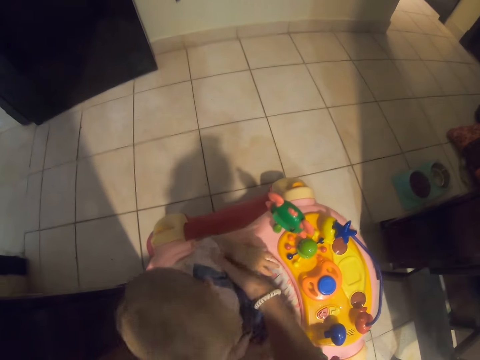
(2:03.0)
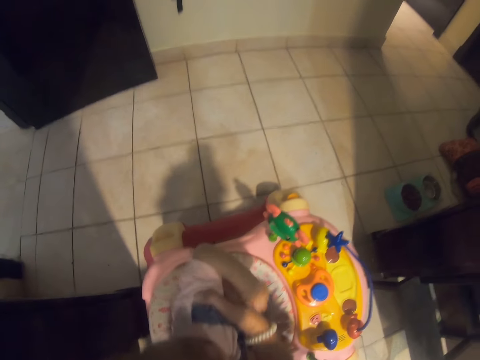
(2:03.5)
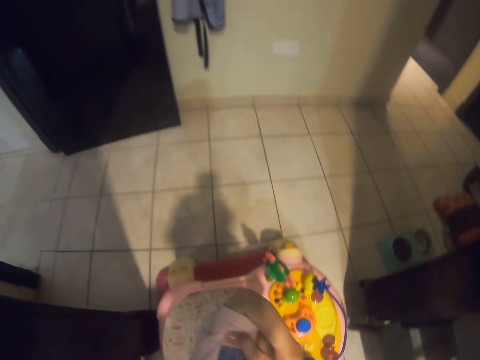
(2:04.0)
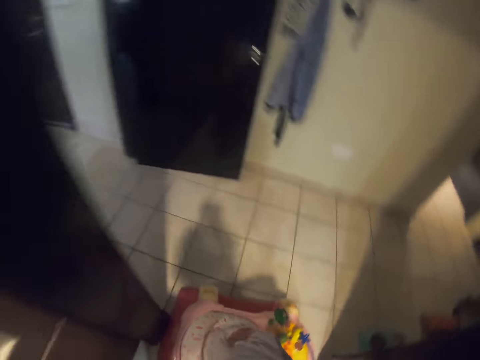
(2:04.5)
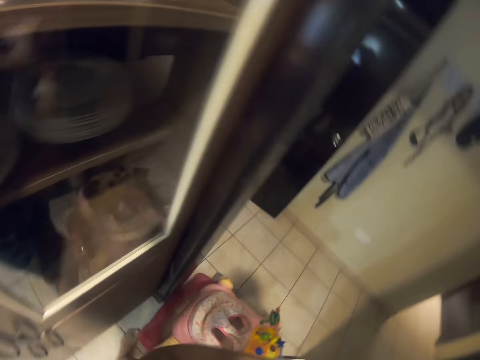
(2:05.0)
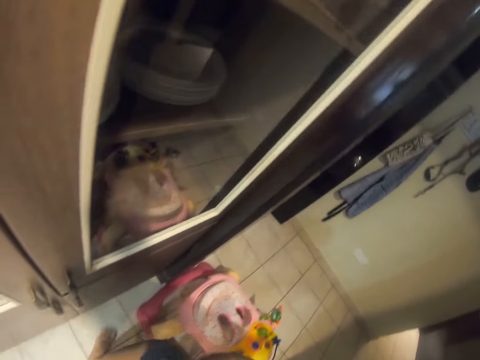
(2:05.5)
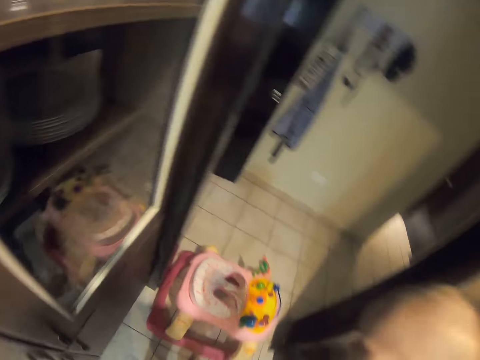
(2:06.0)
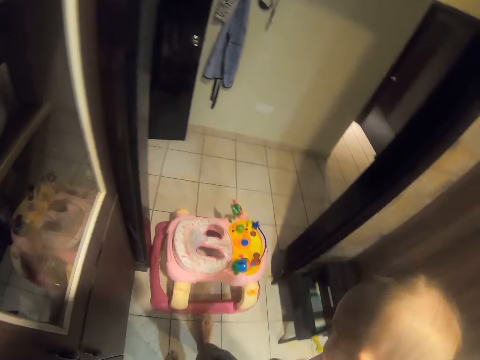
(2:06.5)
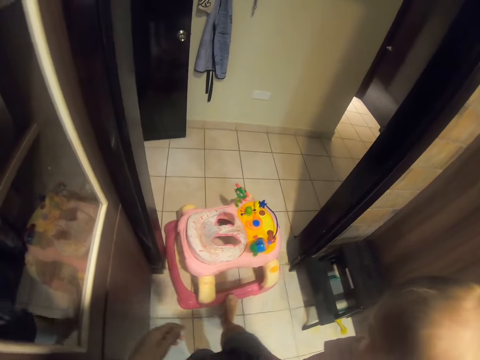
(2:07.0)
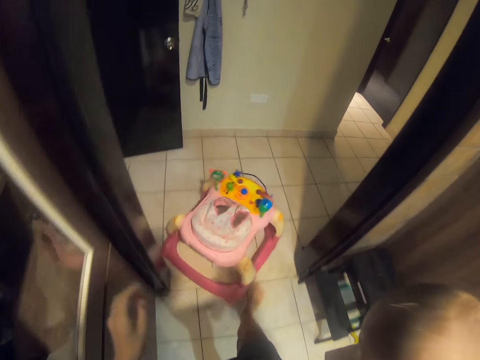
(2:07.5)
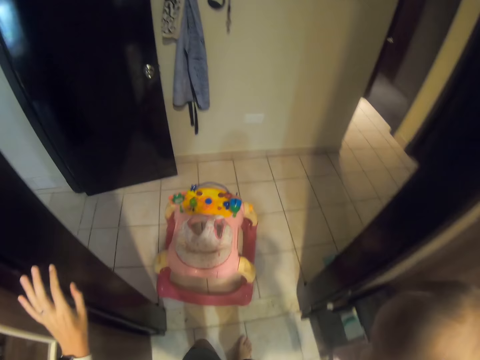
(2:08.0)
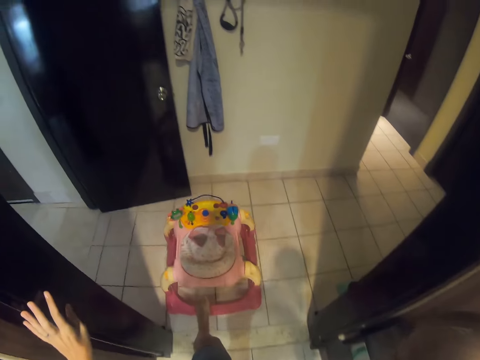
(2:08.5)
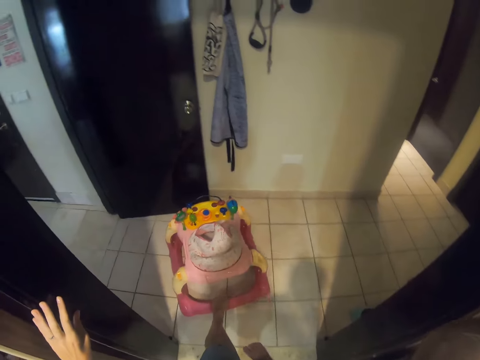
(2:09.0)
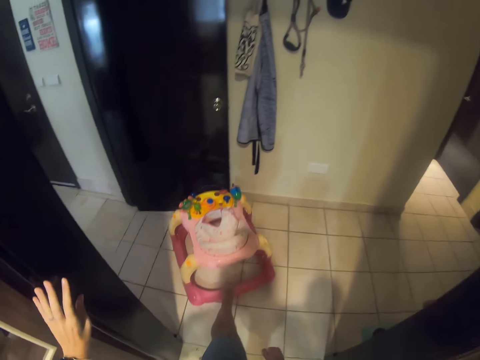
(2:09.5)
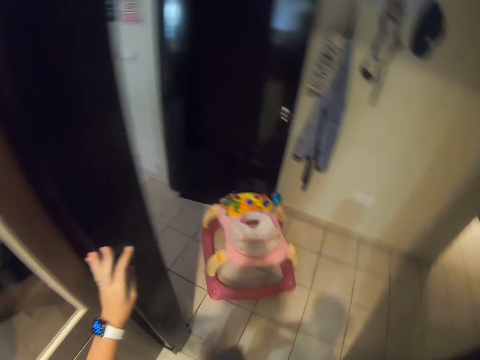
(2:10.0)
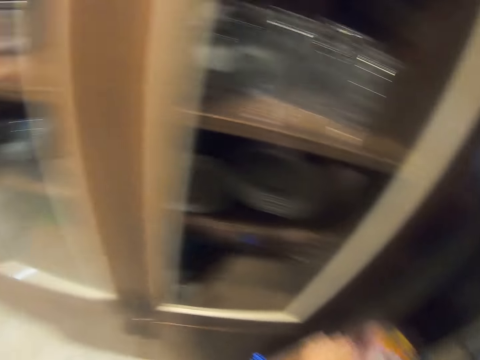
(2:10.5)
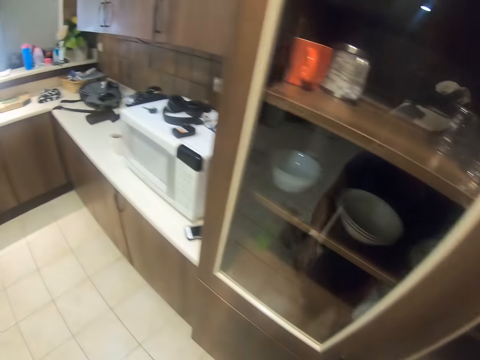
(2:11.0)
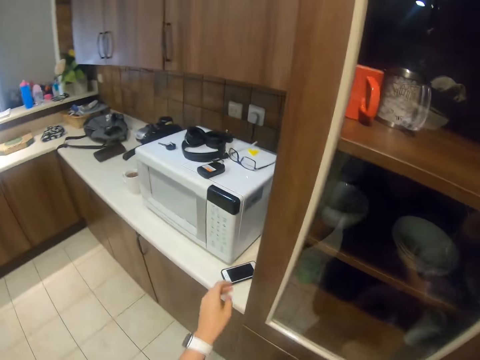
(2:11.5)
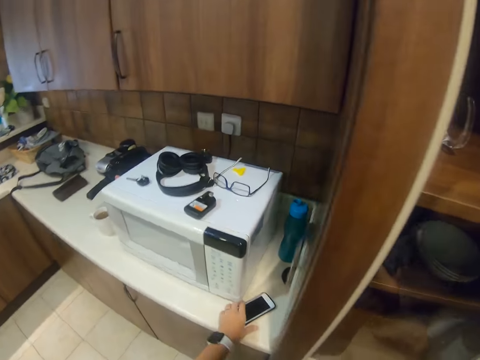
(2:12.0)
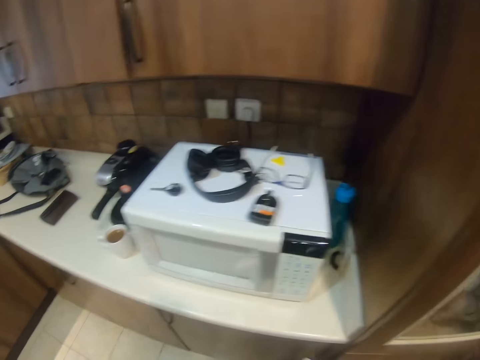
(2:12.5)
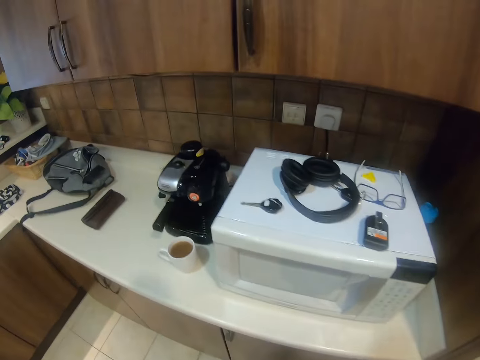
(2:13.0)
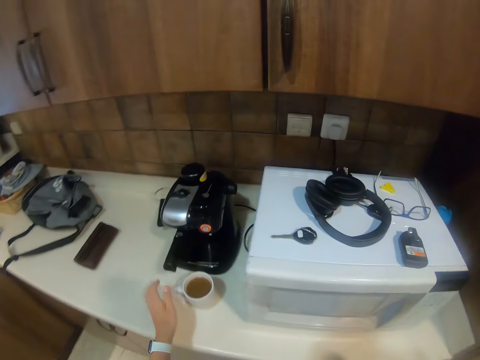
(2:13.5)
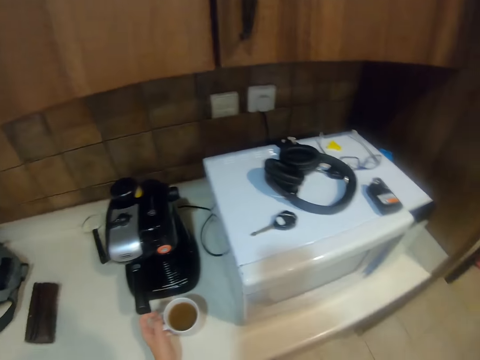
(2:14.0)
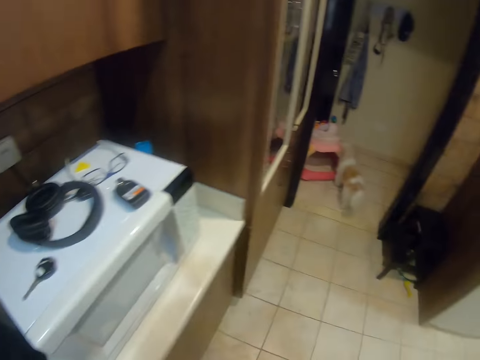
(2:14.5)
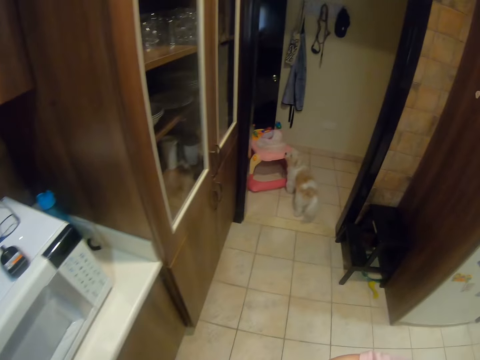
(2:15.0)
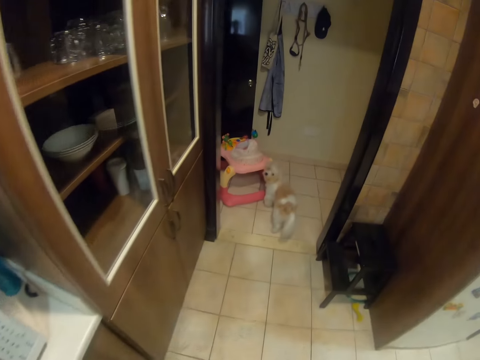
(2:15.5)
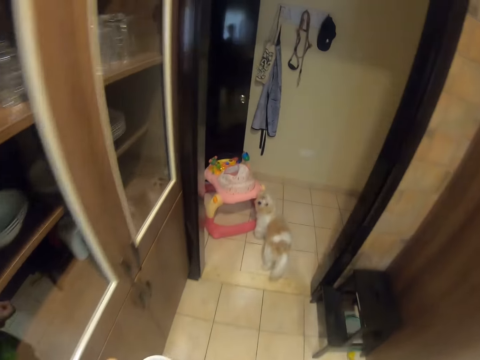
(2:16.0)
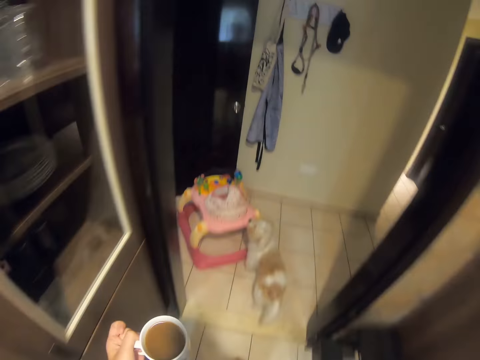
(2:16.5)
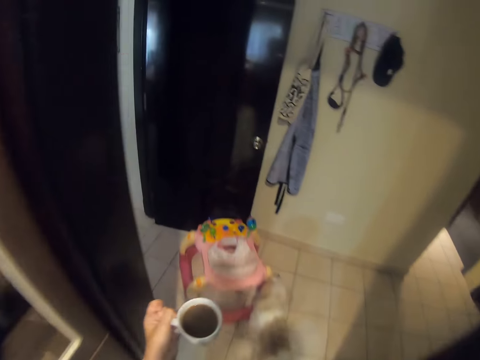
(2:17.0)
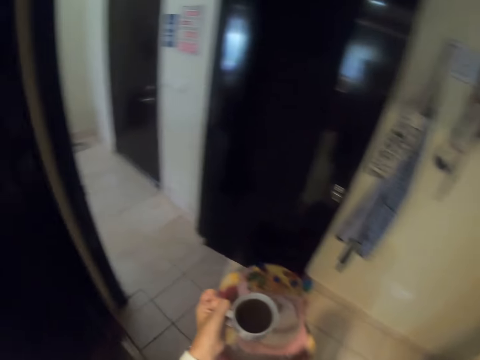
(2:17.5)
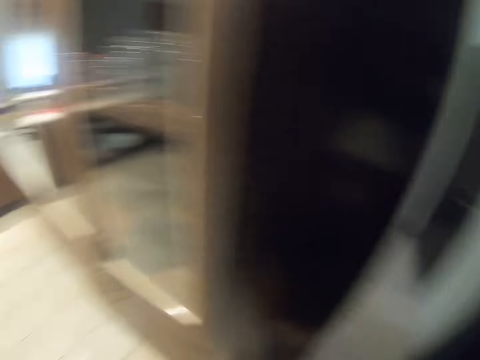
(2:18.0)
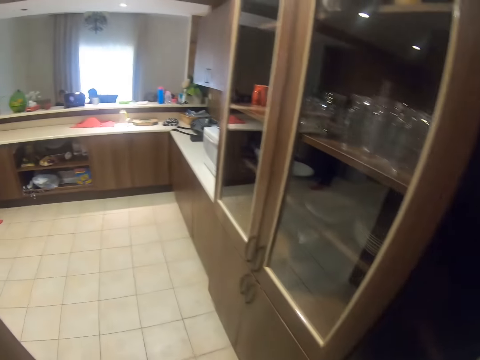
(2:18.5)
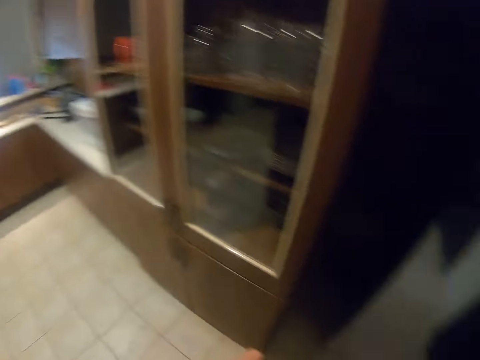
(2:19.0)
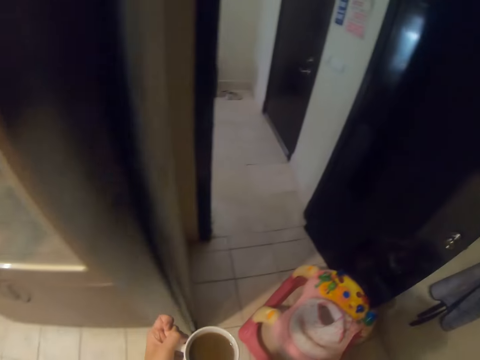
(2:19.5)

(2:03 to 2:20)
The camera wearer takes the baby. They pull the stroller. They move the toy. They pick up a cellphone. They pick up a cup of tea. They walk.

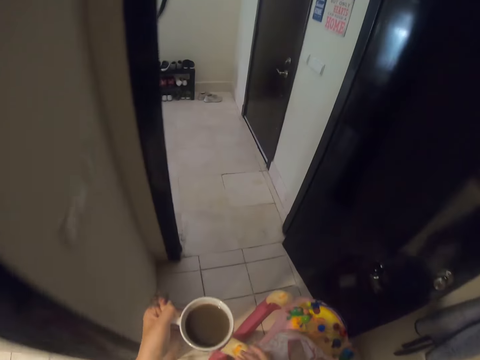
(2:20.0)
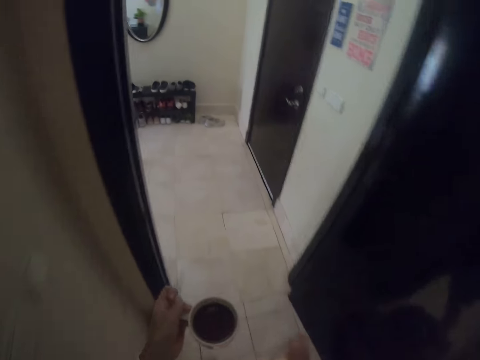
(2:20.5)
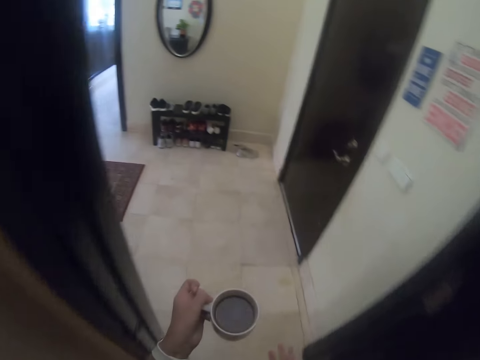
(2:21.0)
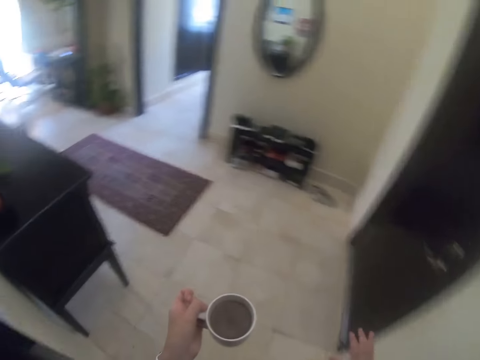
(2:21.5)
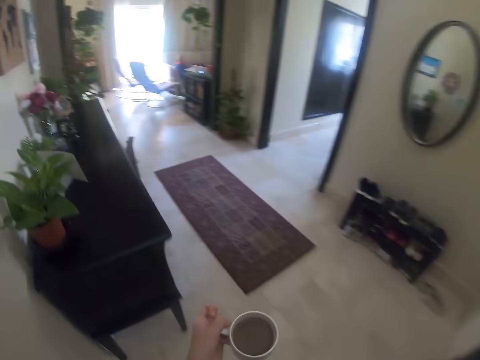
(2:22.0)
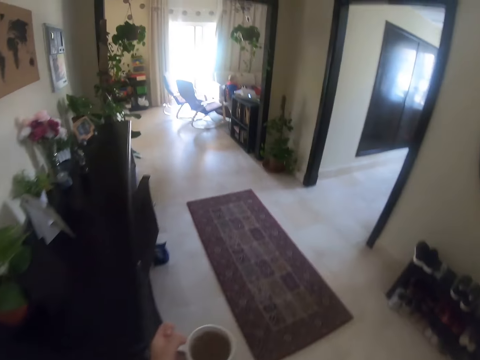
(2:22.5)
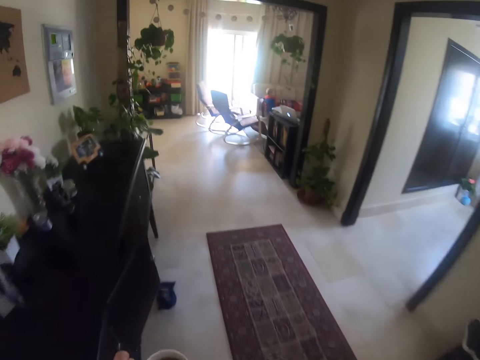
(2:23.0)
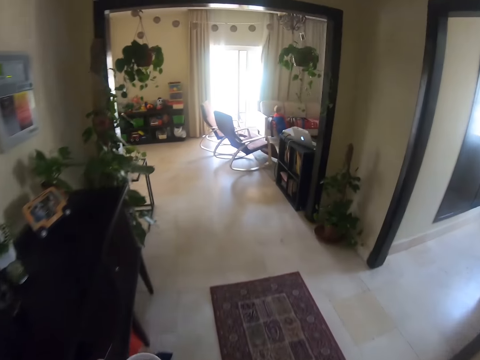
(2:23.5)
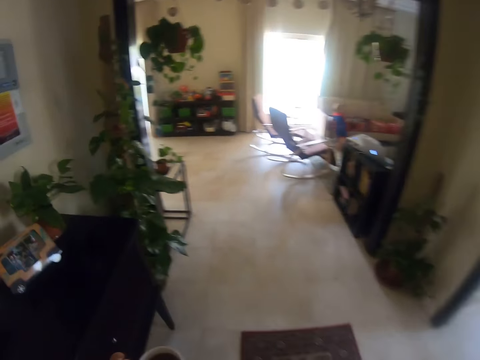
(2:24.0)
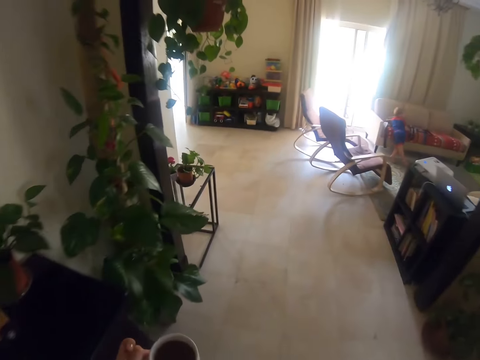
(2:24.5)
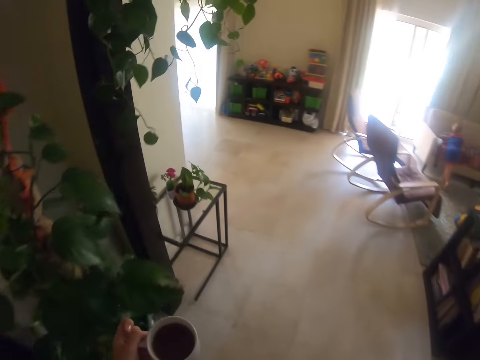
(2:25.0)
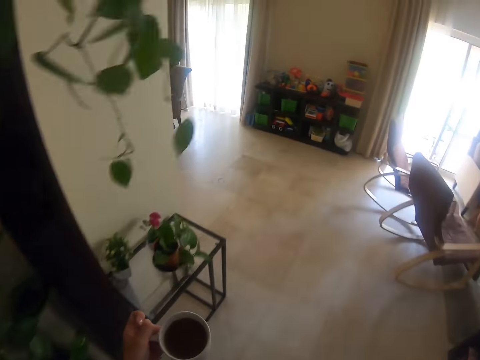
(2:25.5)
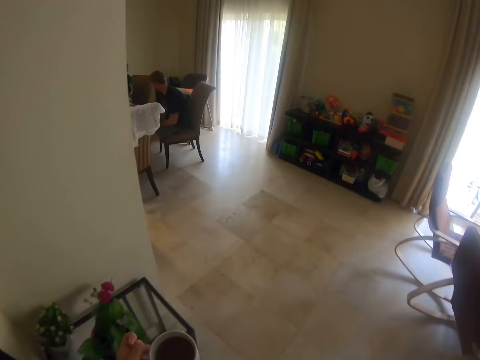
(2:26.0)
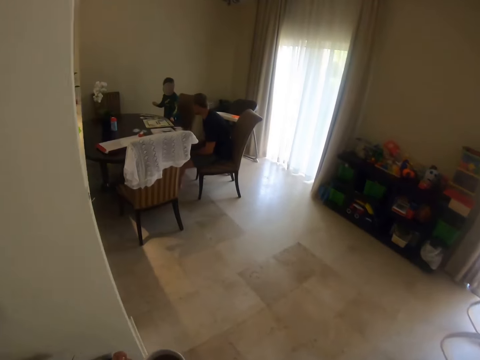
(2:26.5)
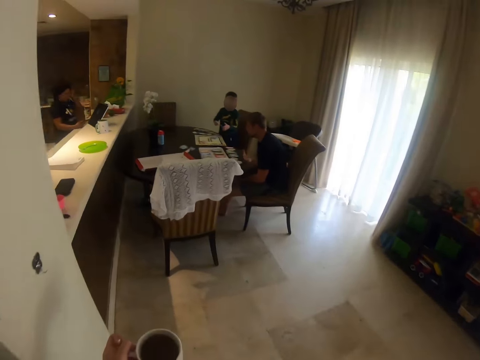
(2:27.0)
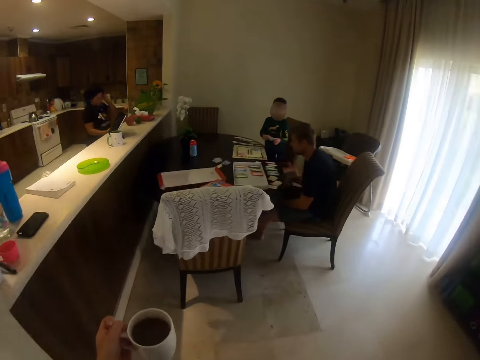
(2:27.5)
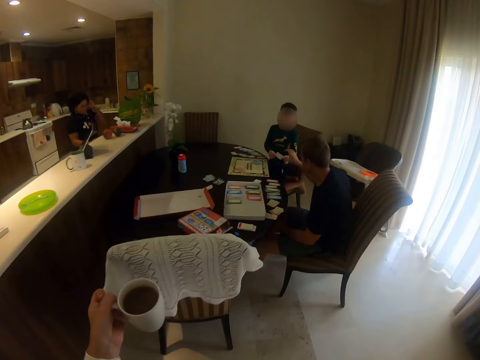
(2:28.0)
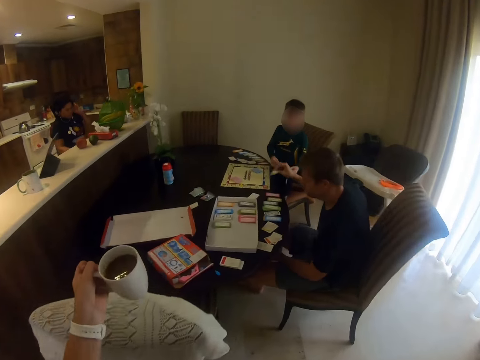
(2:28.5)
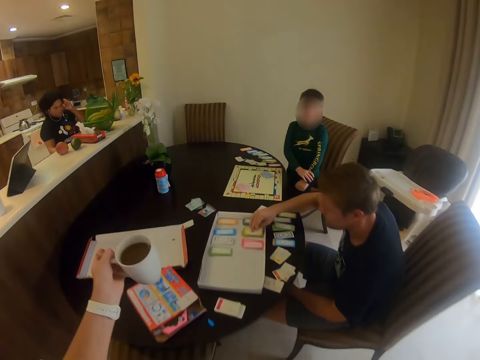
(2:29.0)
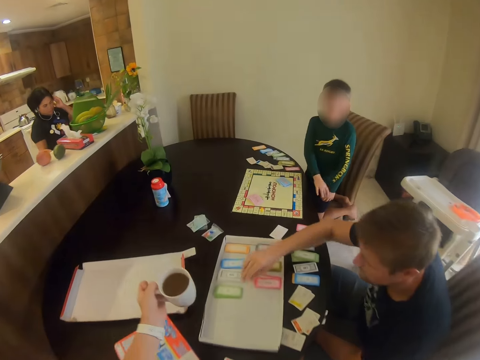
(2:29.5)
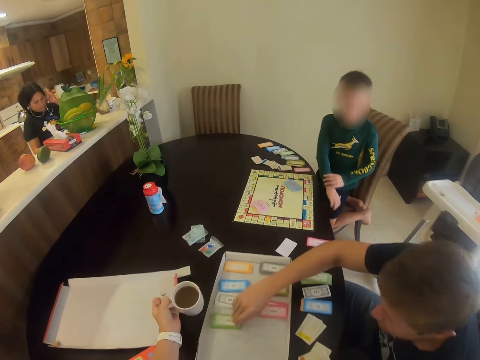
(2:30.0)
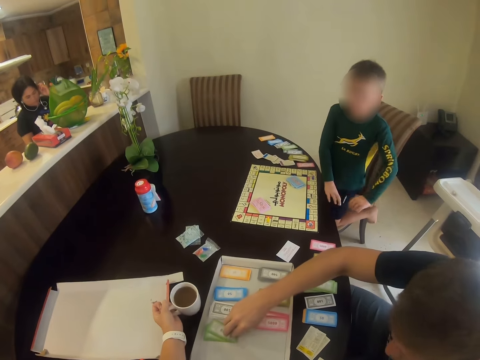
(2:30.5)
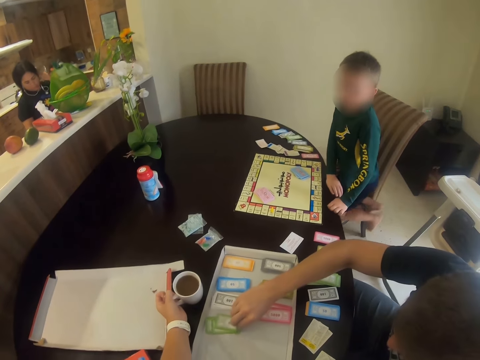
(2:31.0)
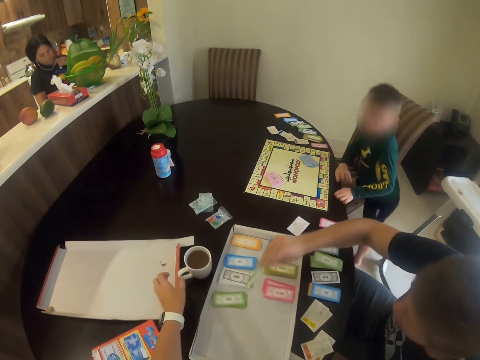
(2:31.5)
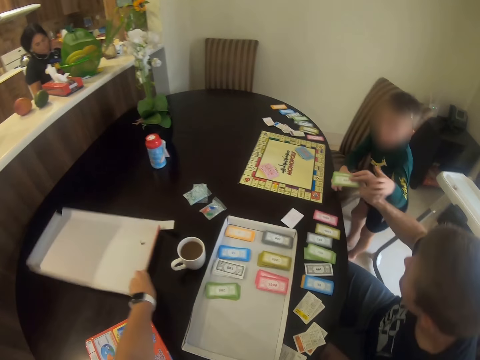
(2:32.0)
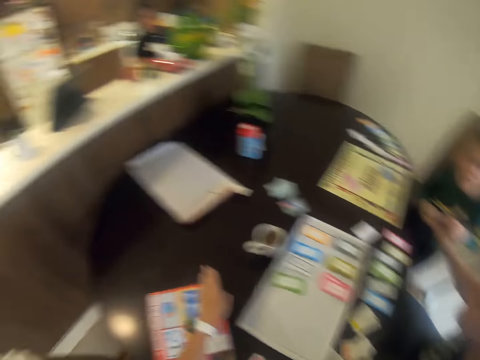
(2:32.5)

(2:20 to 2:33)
A man picks up a card from a child. The man puts the card on the table. The camera wearer puts a cup of tea on the table. The man picks up the card.
